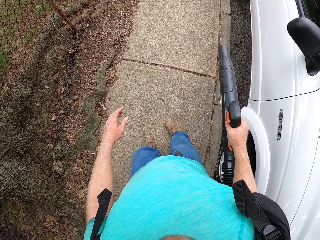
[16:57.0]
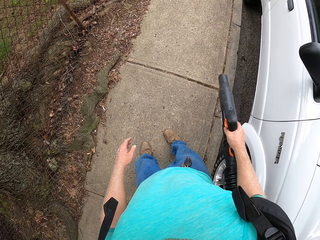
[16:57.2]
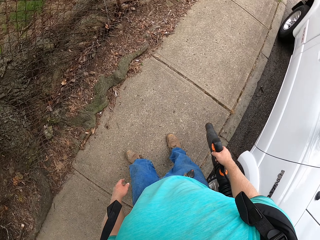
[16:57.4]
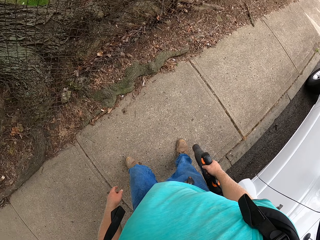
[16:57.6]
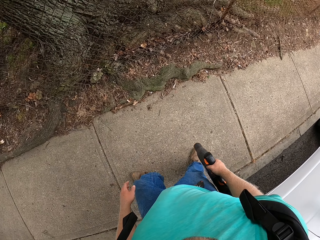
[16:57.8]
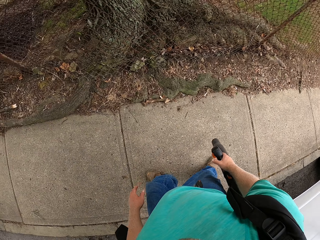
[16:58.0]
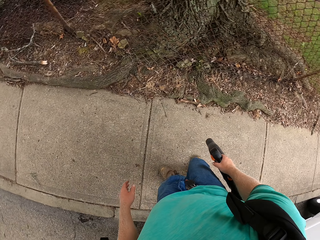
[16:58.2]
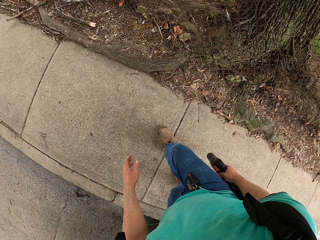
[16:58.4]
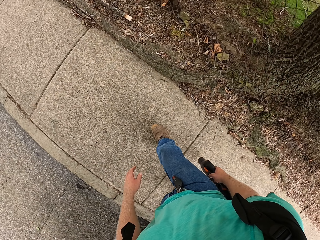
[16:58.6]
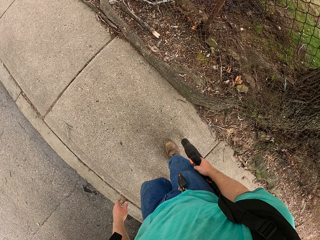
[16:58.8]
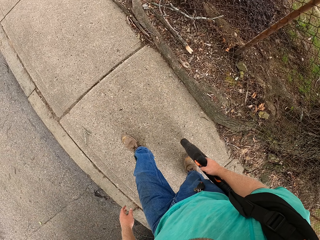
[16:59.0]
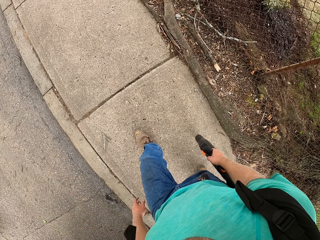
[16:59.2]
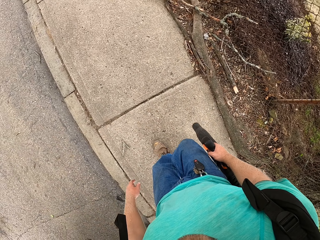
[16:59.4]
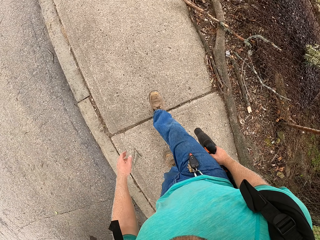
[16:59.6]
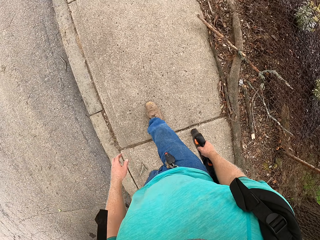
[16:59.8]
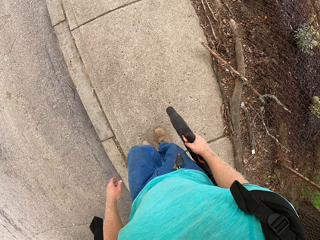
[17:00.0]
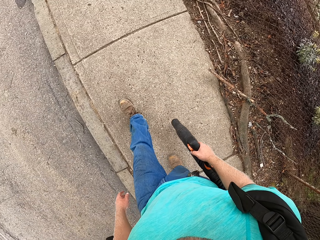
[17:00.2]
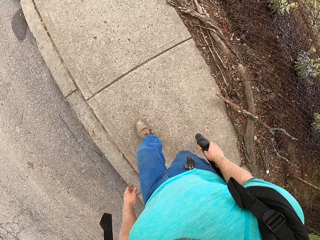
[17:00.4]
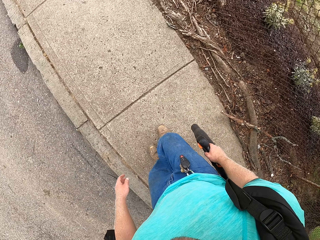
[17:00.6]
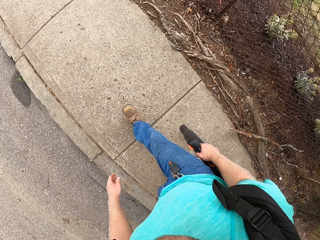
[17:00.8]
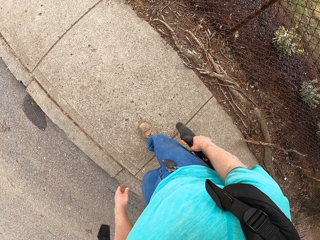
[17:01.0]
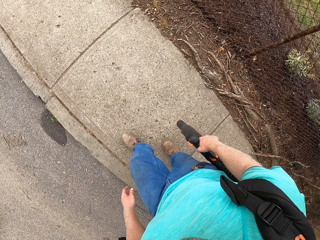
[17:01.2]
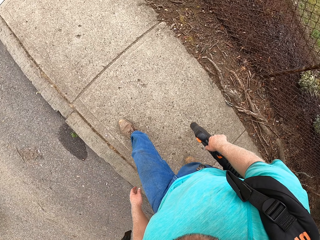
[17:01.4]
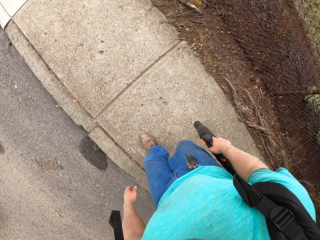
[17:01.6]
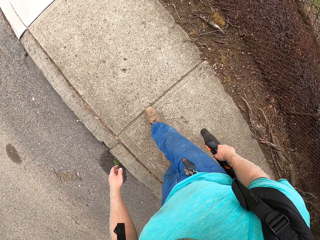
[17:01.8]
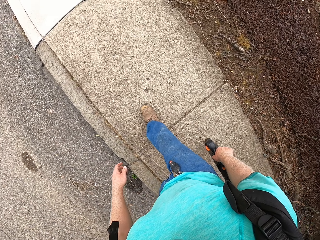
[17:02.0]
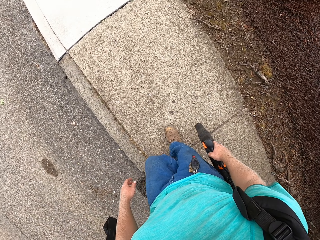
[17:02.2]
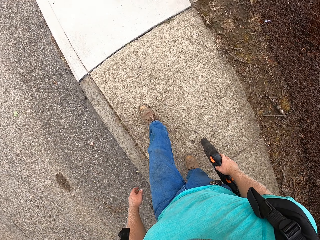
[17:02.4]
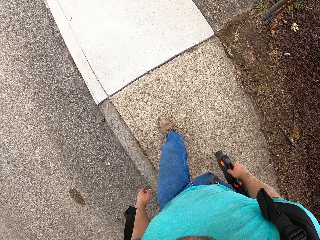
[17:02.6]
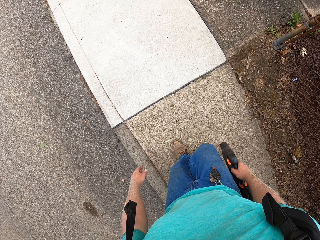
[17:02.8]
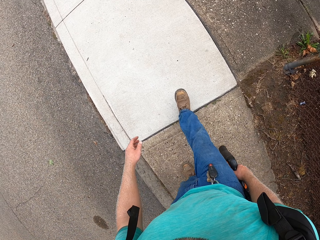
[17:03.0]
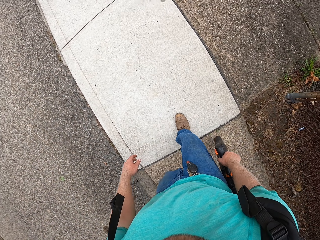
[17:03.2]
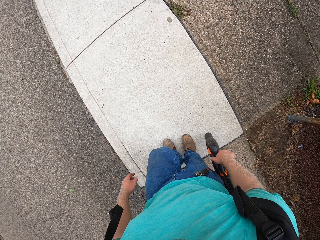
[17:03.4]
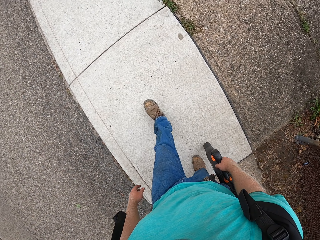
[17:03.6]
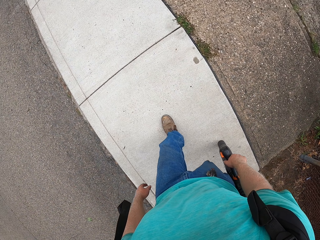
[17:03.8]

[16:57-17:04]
The camera wearer walks to the truck with the leaf blower.

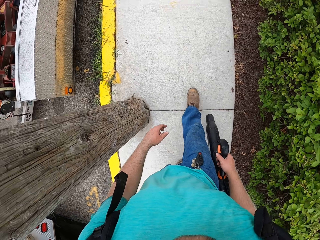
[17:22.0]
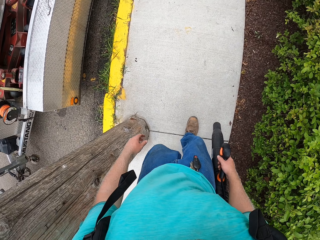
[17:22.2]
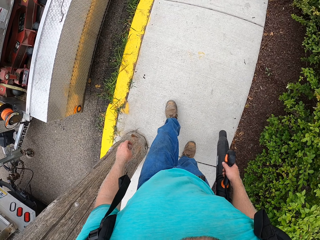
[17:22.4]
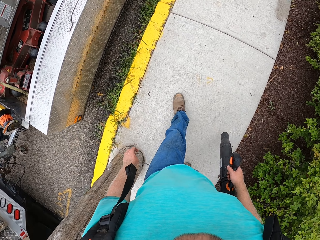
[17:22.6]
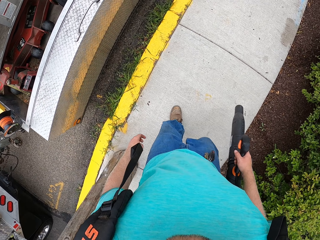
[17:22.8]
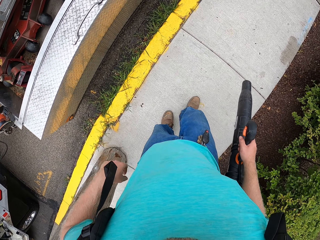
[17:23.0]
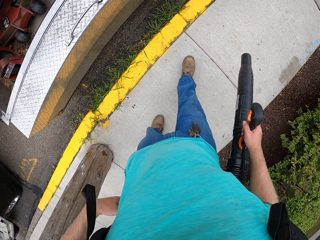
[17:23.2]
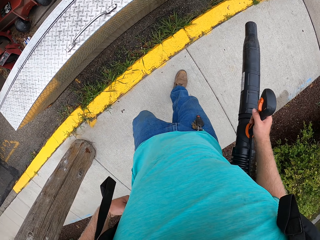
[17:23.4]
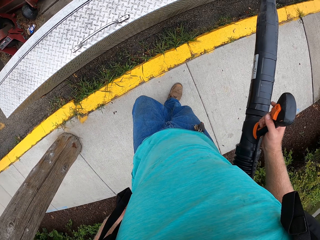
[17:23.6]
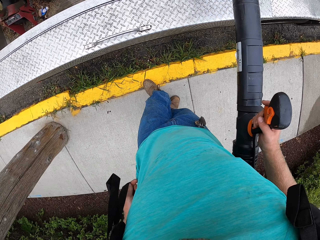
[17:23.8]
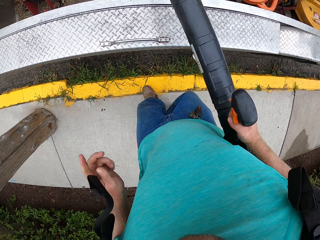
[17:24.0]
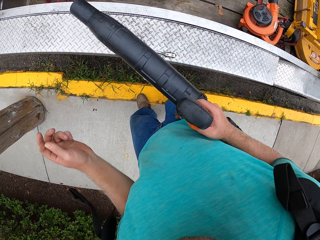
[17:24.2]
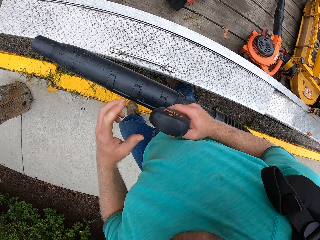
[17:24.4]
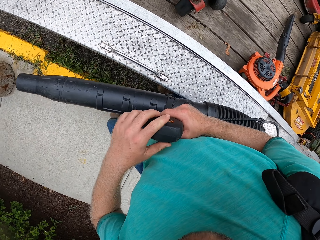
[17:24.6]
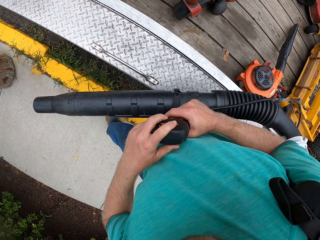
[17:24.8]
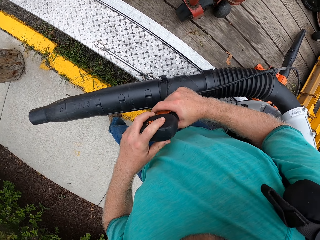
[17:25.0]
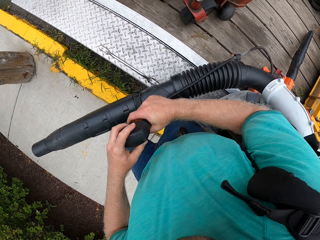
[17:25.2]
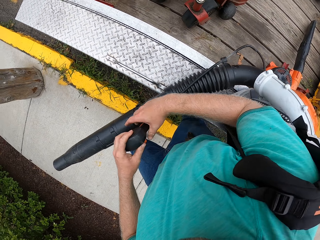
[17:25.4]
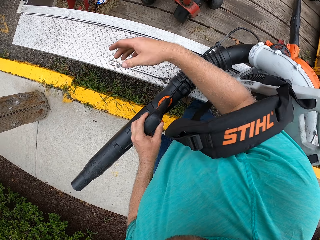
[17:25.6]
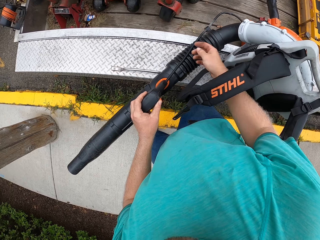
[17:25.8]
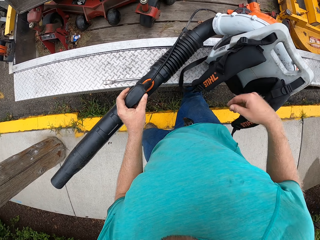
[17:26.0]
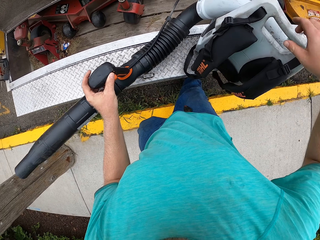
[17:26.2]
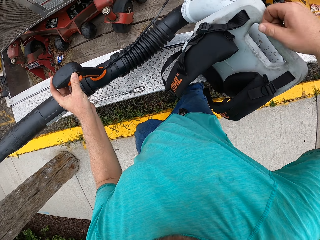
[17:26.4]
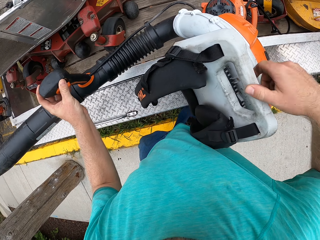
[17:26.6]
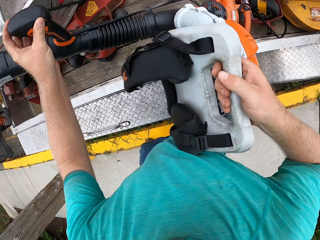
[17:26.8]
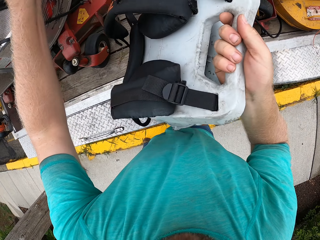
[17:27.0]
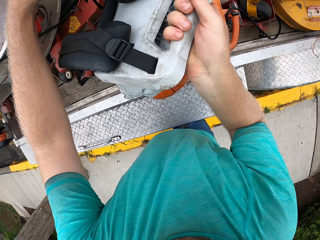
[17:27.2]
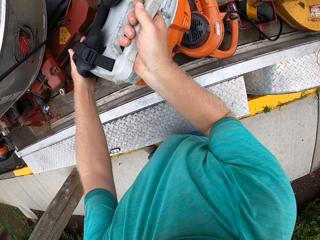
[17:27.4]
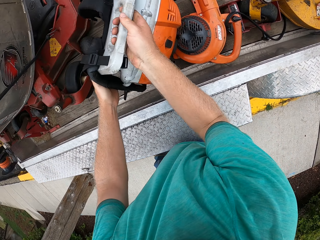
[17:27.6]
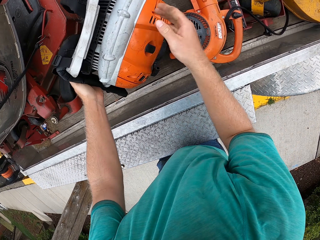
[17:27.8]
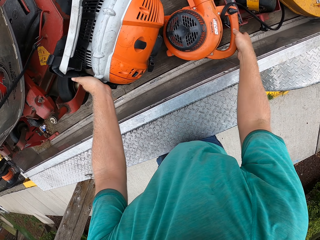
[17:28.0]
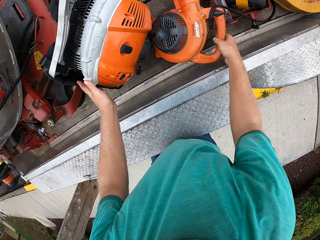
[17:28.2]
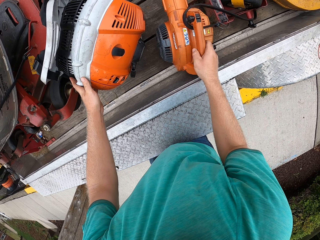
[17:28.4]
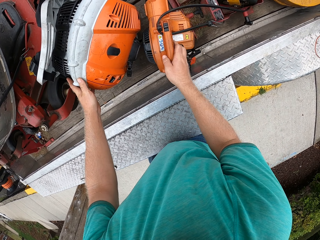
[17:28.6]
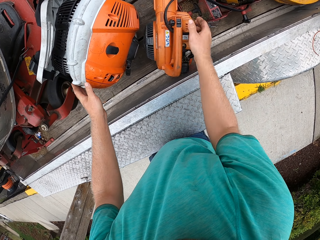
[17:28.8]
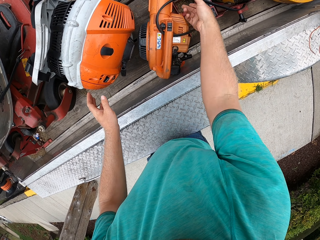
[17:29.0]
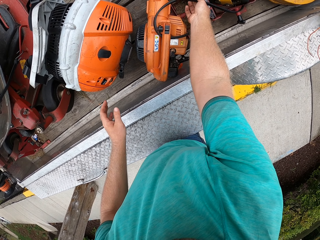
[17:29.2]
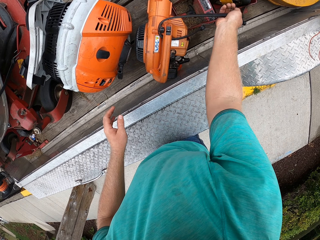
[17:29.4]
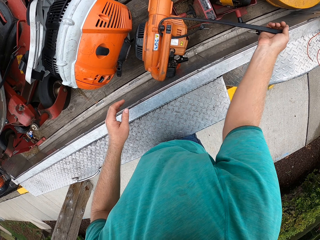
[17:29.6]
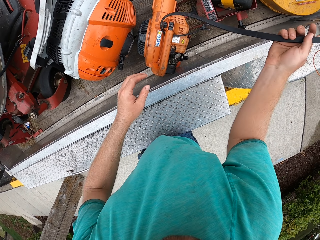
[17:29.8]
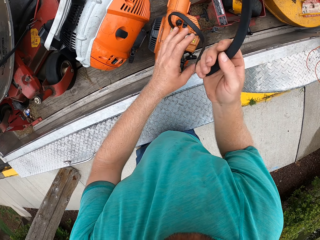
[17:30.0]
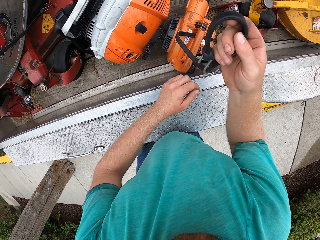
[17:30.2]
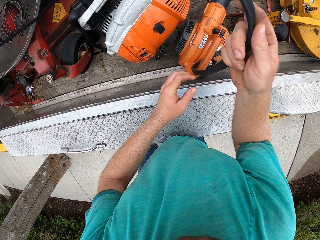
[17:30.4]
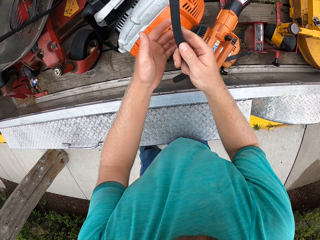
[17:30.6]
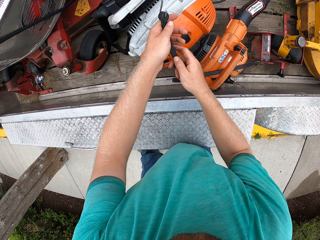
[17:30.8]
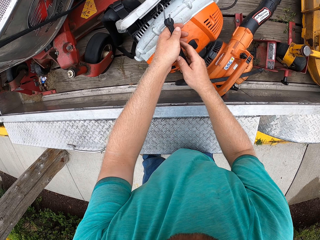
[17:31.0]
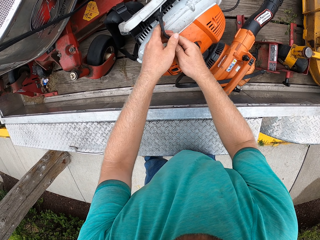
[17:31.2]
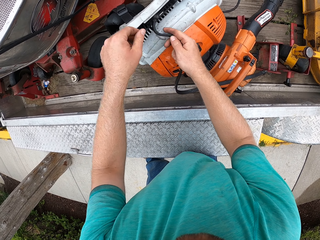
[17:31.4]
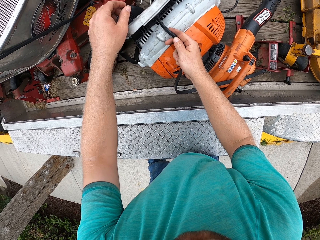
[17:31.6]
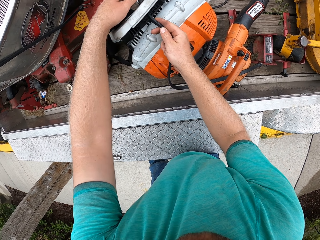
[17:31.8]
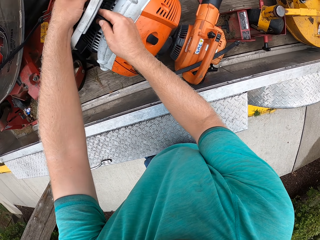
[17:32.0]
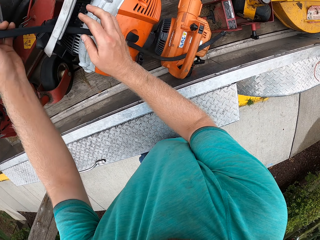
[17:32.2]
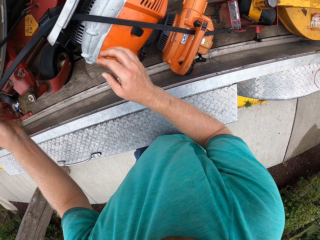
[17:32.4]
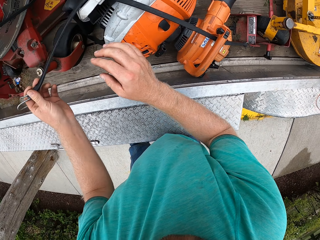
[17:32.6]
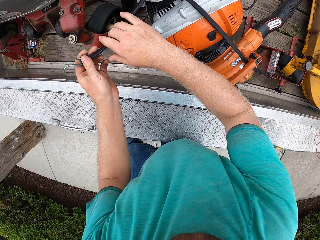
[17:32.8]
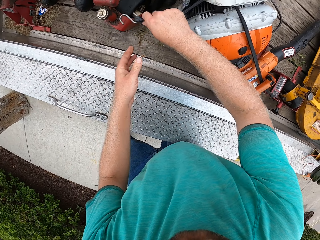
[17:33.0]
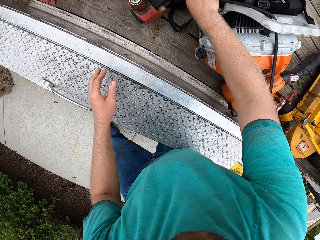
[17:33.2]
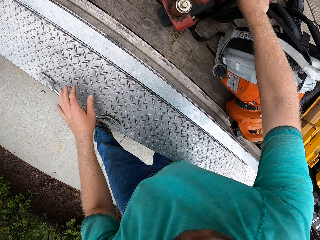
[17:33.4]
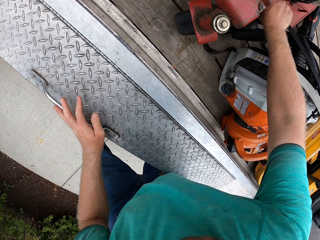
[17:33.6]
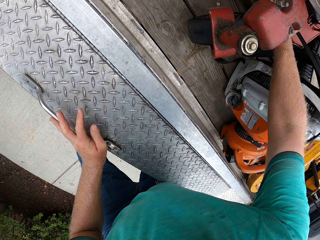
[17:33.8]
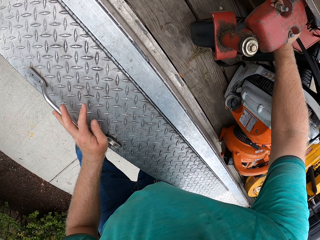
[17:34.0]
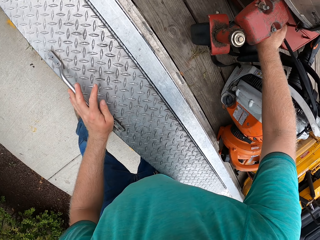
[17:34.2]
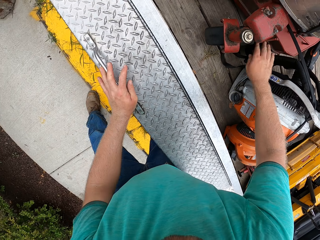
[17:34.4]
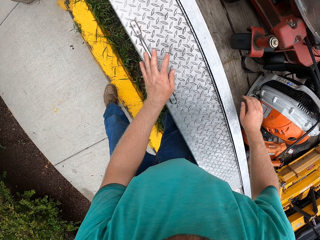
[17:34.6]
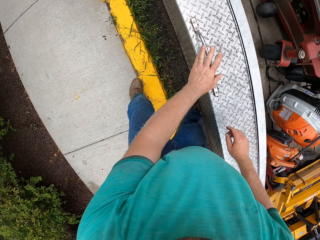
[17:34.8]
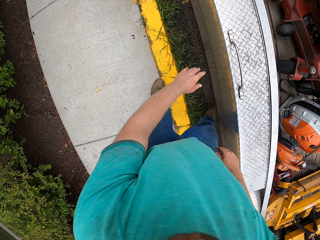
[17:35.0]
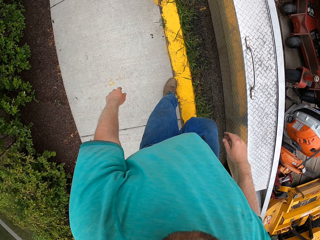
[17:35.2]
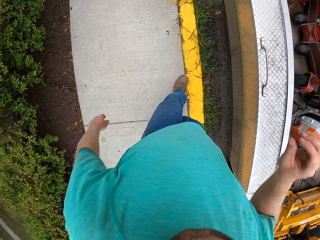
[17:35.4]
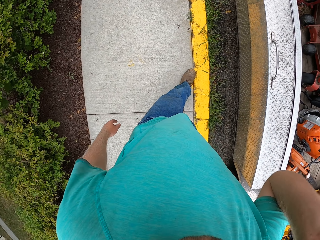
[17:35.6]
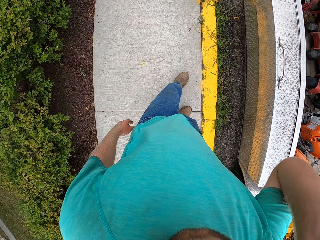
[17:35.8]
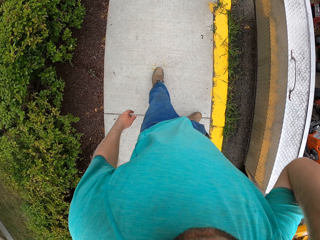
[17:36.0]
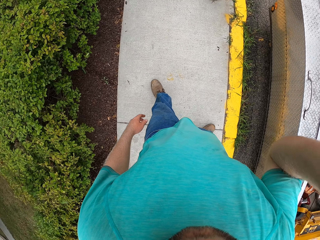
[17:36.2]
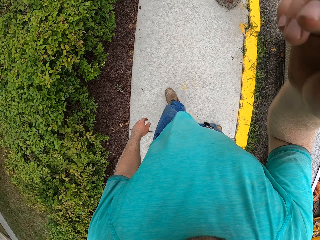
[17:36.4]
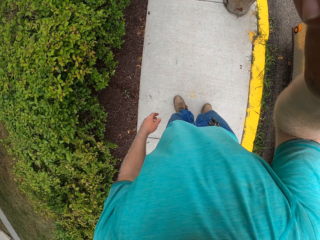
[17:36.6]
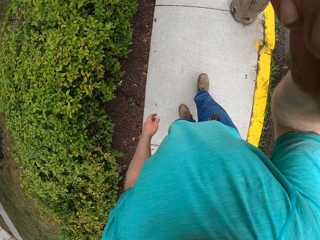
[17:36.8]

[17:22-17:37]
The camera wearer walks around. He removes the leaf blower from his back with both hands. He holds the second handle of the leaf blower with his left hand. He drops the leaf blower on the side panel of the truck with his right hand. He drops the leaf blower inside the truck with both hands. He arranges the leaf blower in the truck with his right hand. He picks up the rope inside the truck with his right hand. He passes the rope through the handle of the leaf blower with both hands. He buckles the rope to the truck with his right hand. He touches his face with his right hand.
